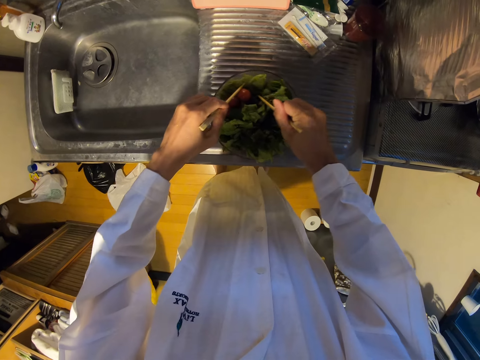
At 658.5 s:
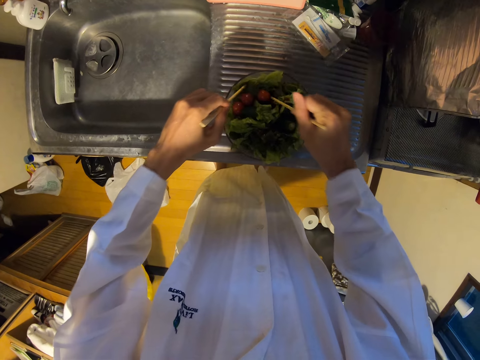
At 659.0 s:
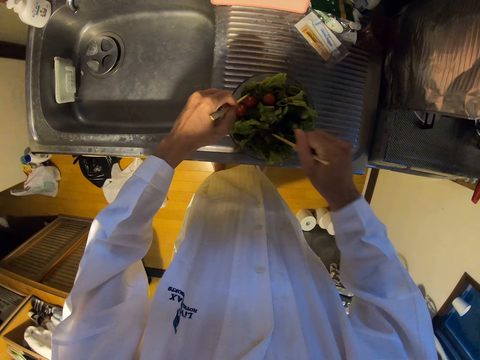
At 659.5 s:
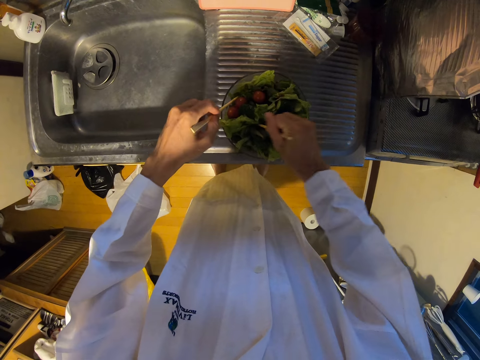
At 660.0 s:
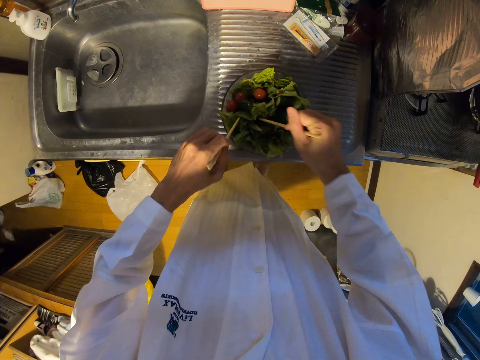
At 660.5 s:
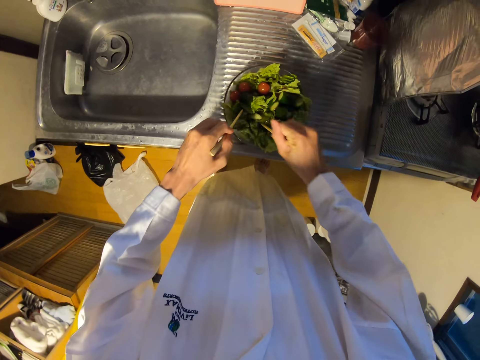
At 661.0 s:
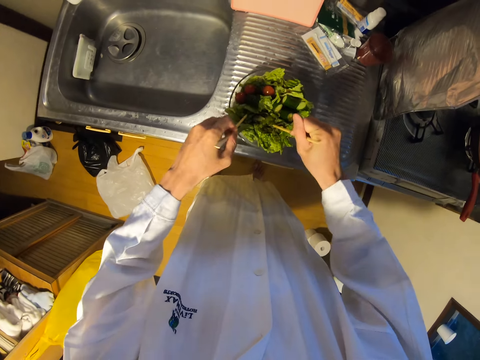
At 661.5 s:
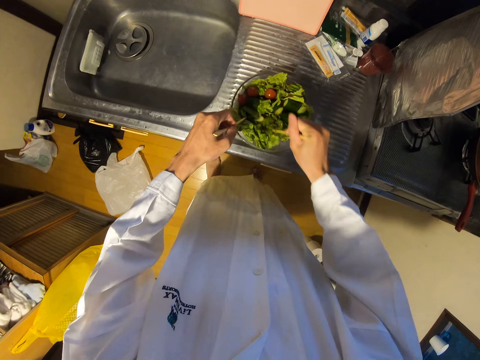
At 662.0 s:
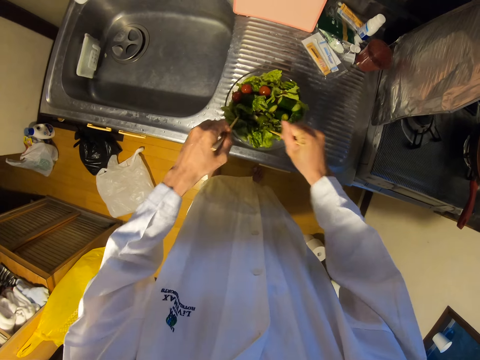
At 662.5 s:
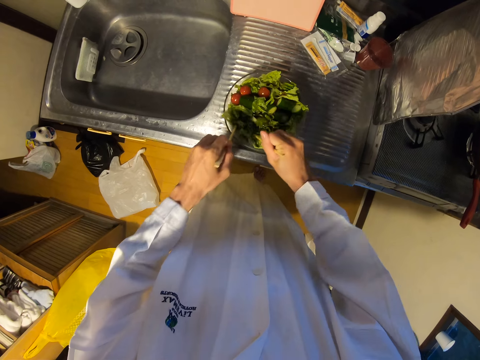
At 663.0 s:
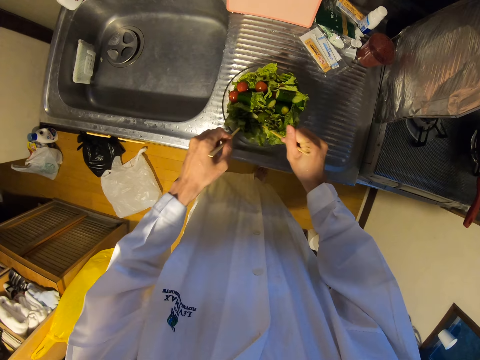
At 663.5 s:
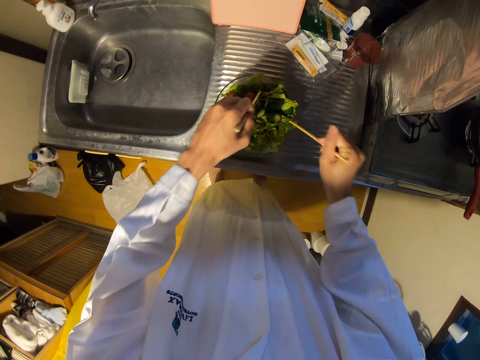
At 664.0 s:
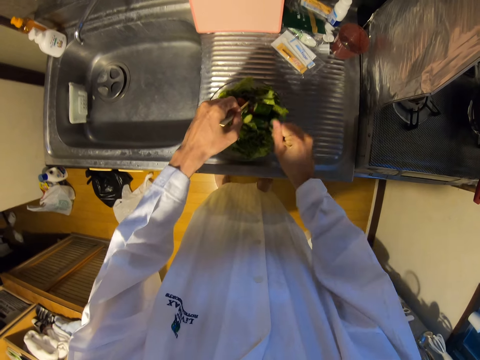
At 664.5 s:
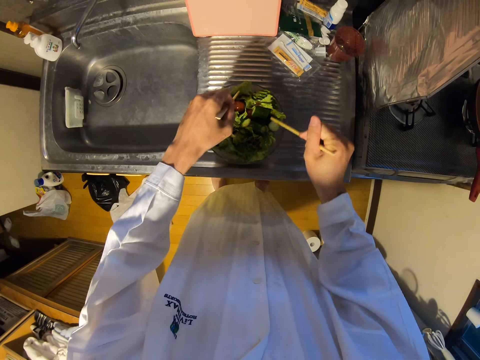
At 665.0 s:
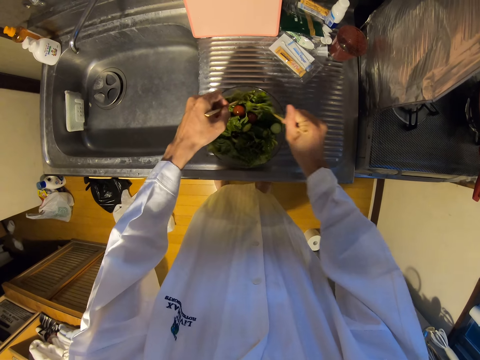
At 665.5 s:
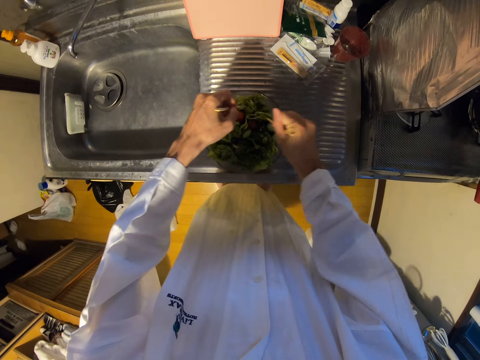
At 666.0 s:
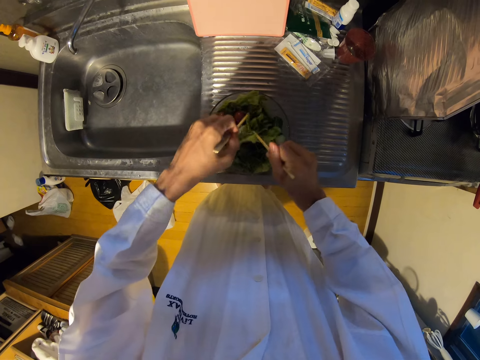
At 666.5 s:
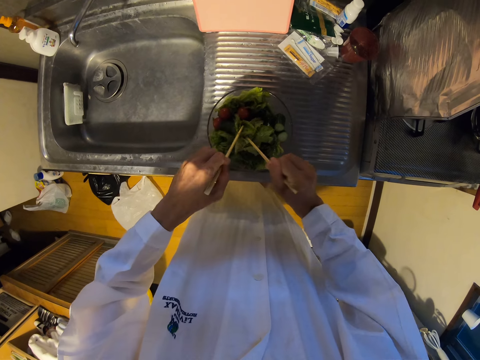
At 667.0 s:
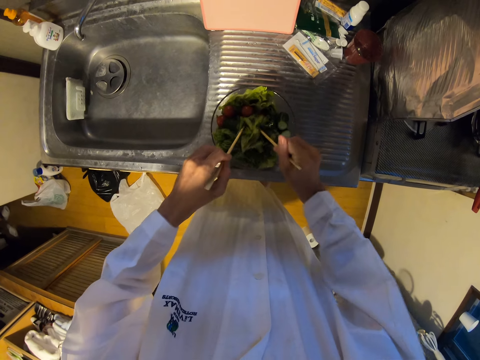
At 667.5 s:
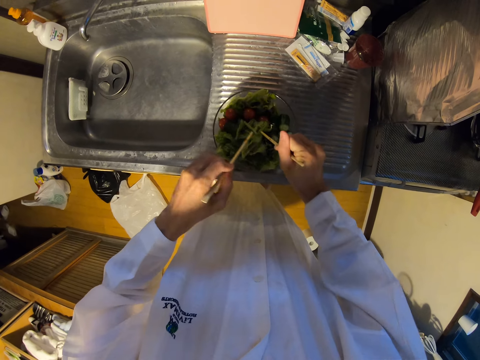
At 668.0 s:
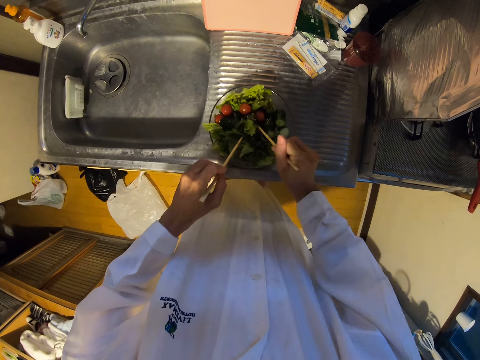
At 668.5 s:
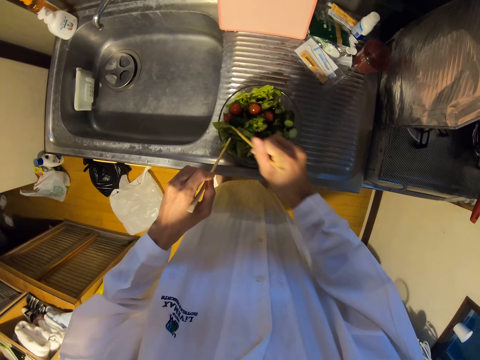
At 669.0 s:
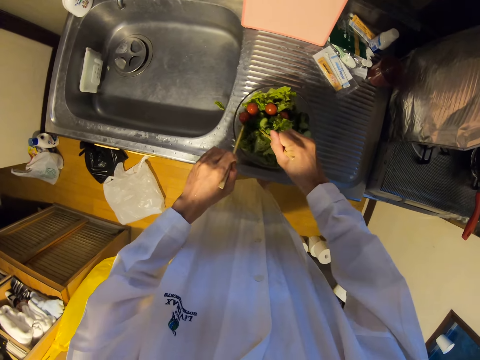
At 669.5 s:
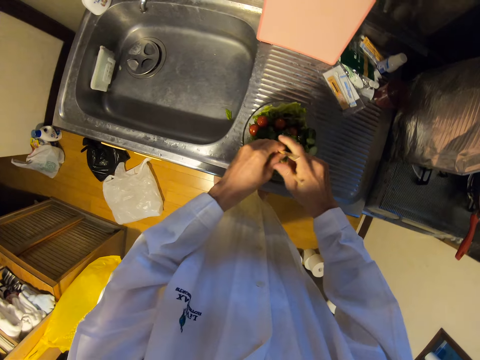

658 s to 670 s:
The camera wearer stirs the vegetables in the bowl on the sink with the chopsticks.

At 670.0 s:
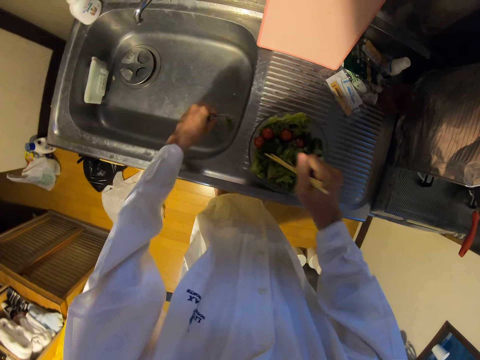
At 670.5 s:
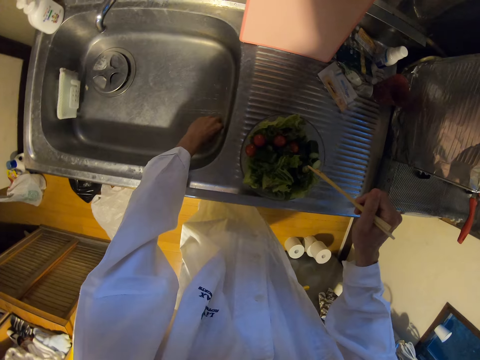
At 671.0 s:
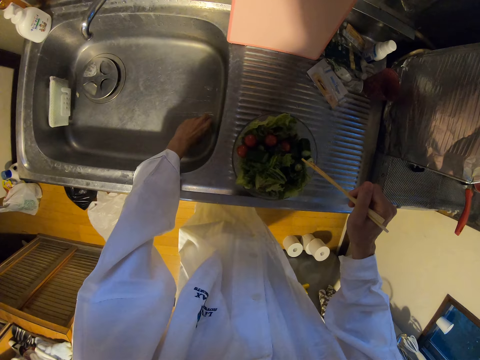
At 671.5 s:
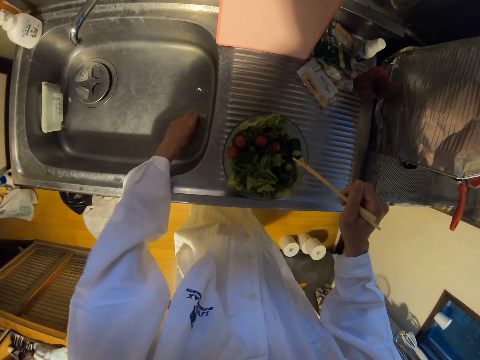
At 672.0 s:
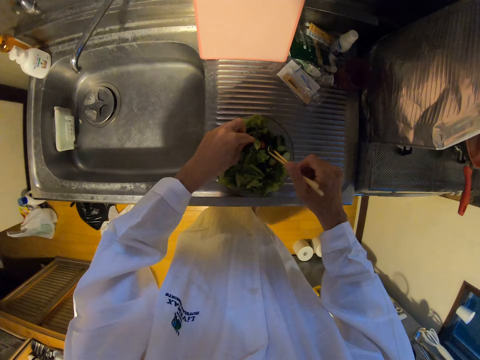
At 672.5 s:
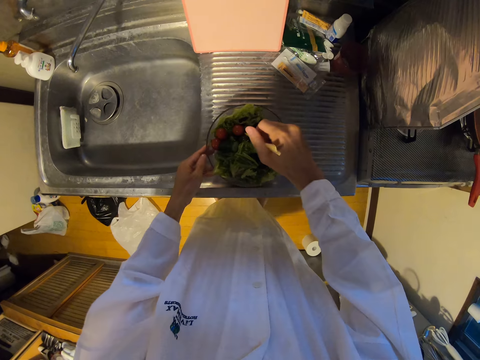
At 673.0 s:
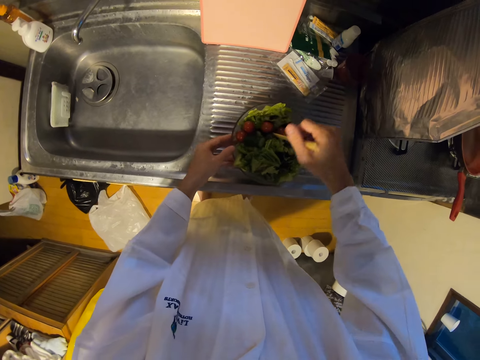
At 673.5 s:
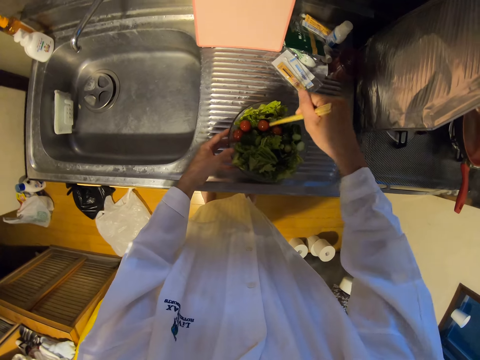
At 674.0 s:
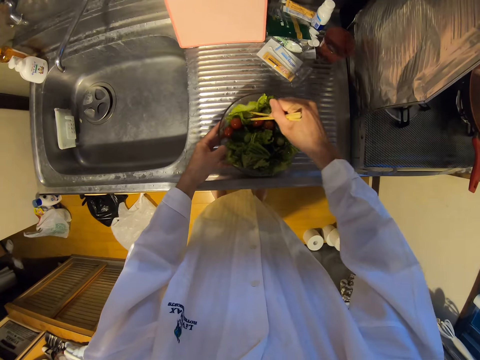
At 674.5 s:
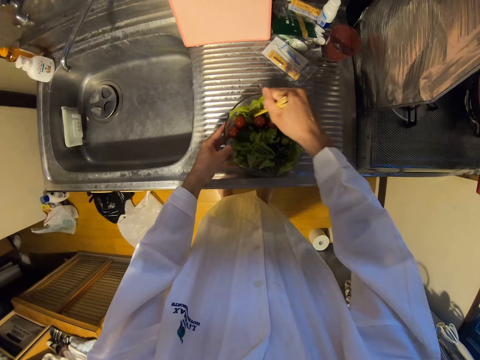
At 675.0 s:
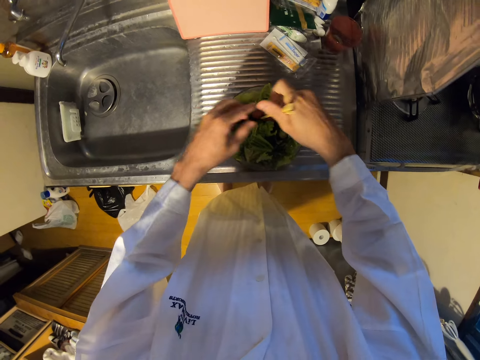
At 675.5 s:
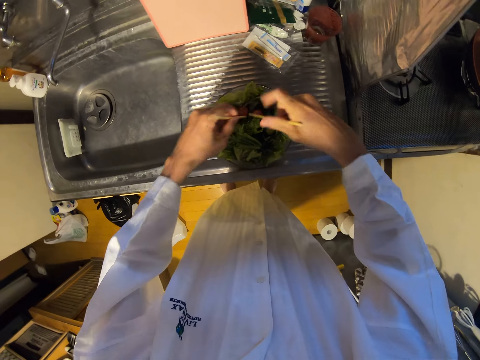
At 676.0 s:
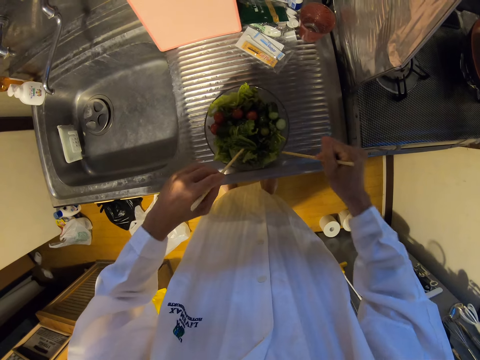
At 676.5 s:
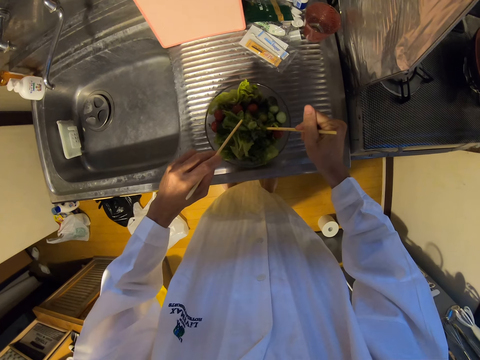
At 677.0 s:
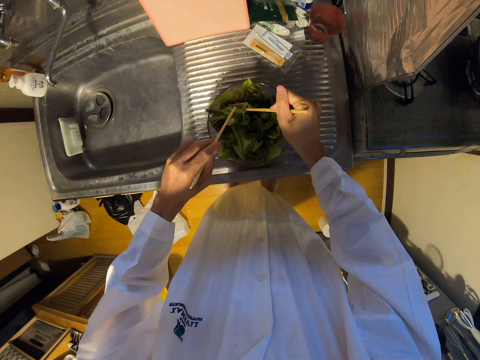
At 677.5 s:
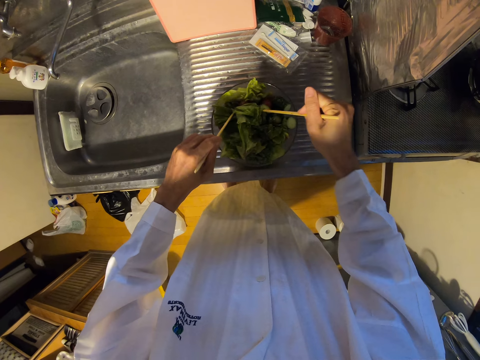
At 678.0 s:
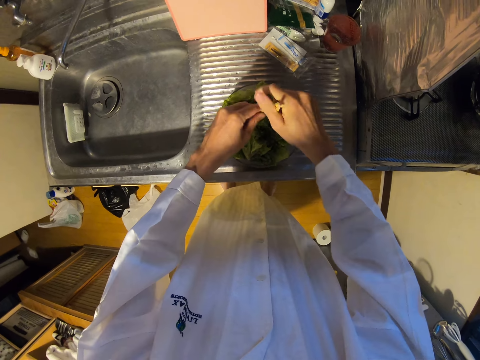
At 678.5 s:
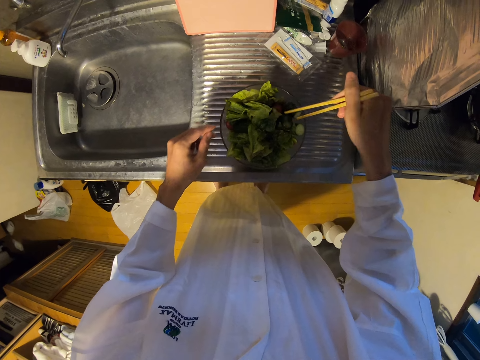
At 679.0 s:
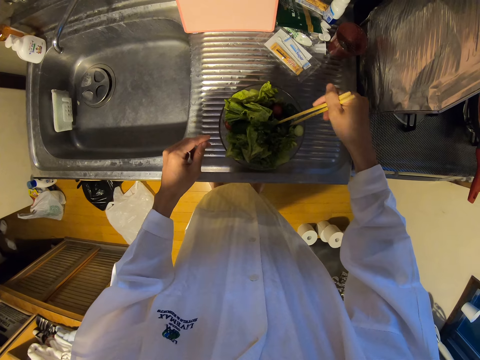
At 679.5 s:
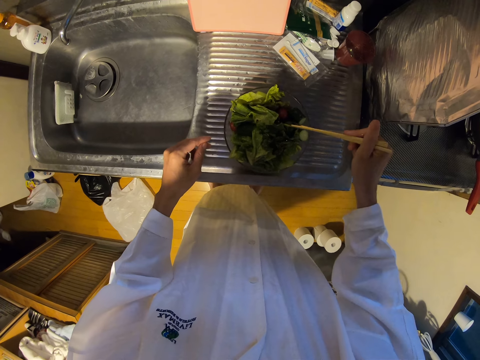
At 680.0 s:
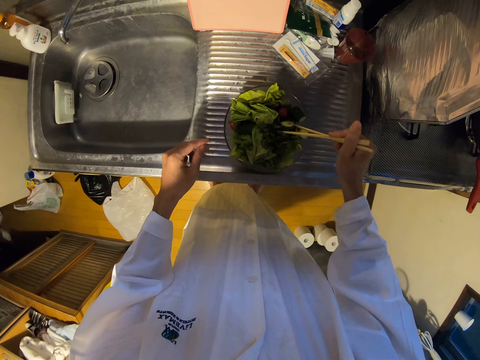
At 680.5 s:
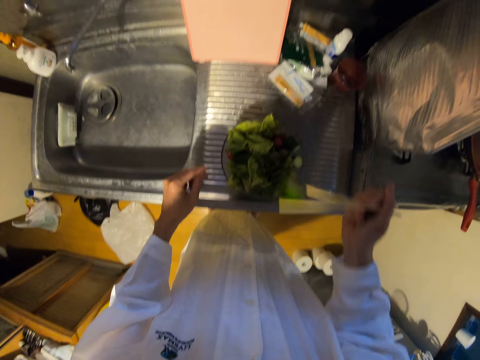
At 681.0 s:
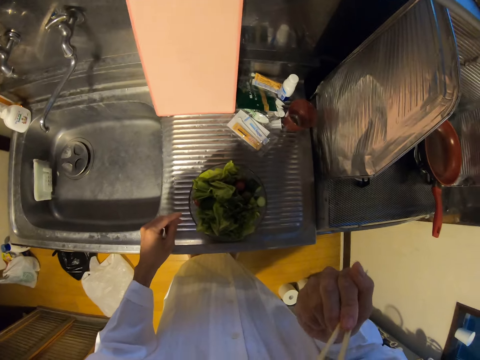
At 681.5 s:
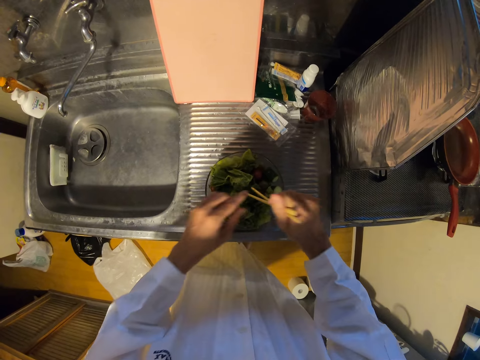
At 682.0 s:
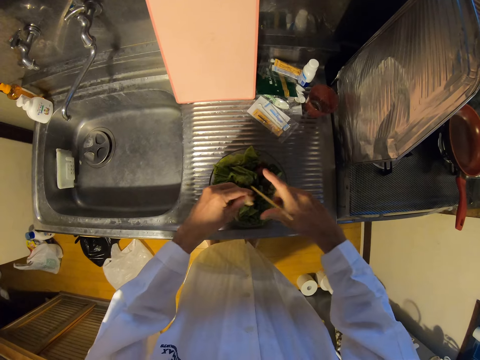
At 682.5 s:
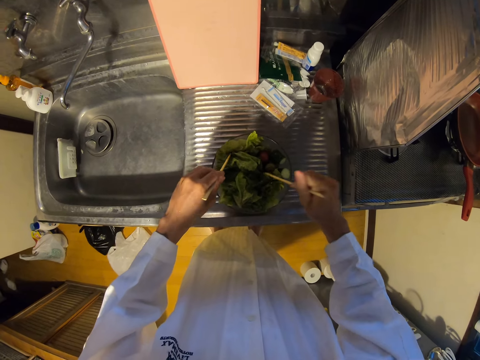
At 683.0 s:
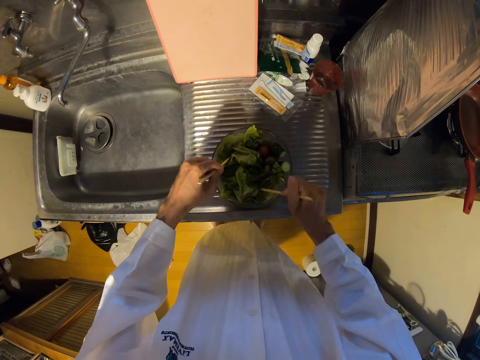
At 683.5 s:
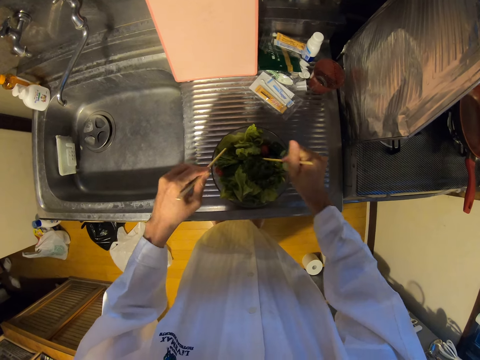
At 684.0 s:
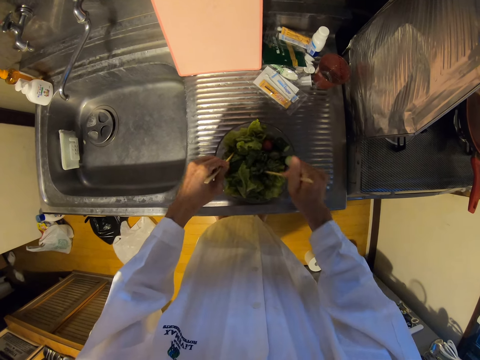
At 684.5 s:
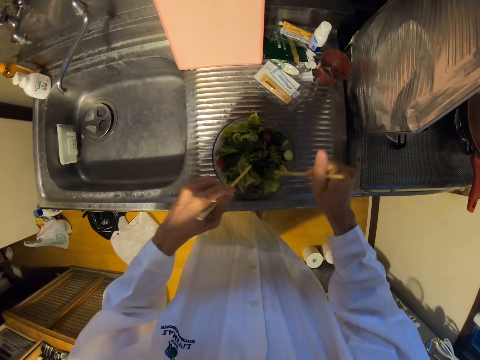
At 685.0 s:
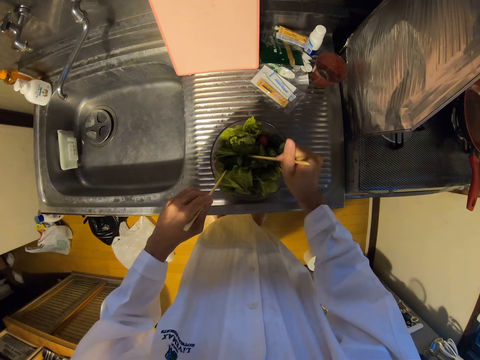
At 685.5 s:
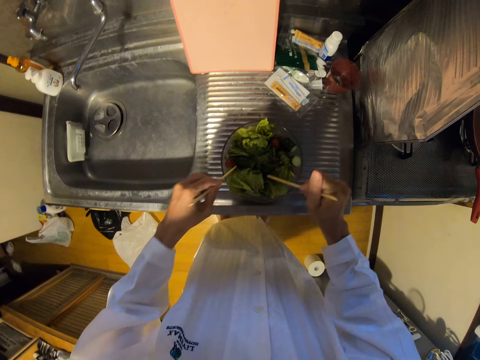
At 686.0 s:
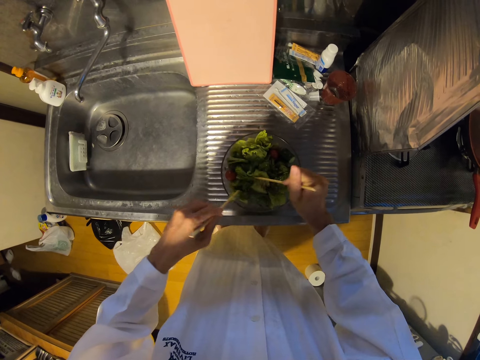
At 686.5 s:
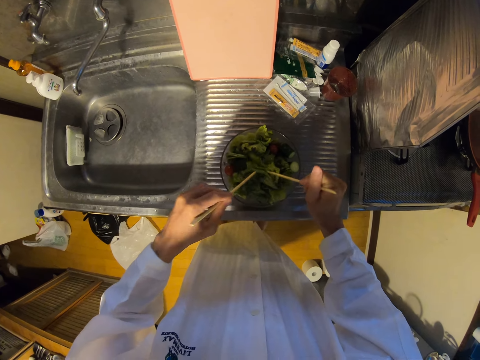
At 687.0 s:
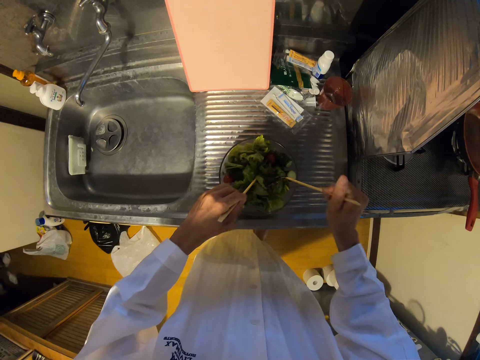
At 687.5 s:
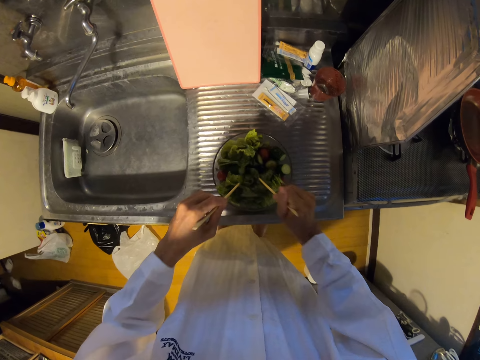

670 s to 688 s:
The camera wearer picks up a vegetable, a kale, in the sink. They drop the vegetable into the bowl on the sink. They stir the vegetables in the bowl on the sink with the chopsticks. They pick something. They eat a vegetable from the bowl on the sink with the chopsticks. They stir the vegetables in the bowl on the sink with the chopsticks.
